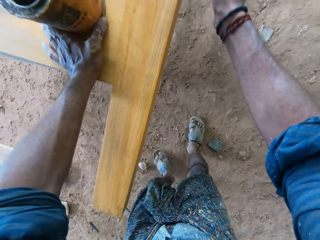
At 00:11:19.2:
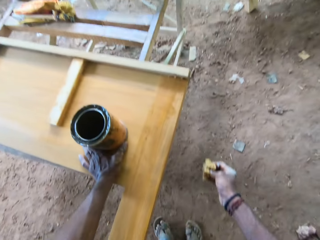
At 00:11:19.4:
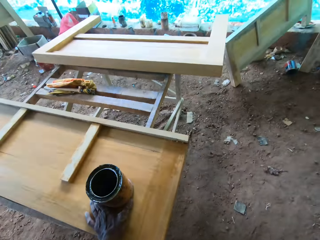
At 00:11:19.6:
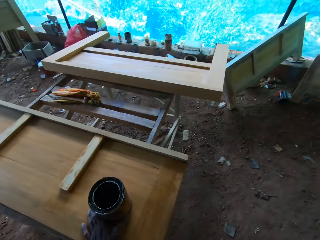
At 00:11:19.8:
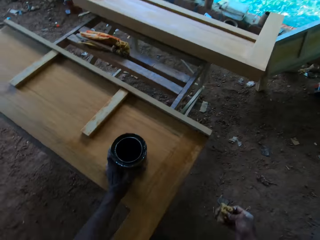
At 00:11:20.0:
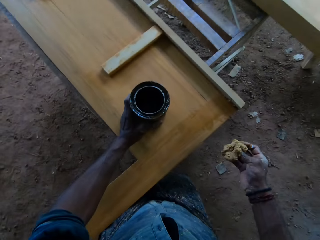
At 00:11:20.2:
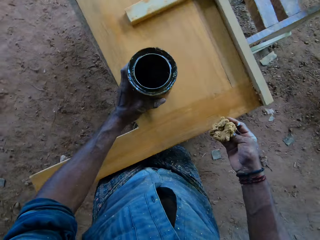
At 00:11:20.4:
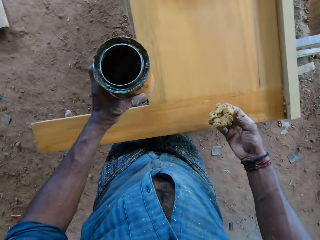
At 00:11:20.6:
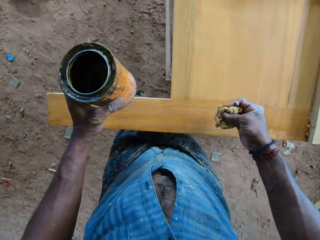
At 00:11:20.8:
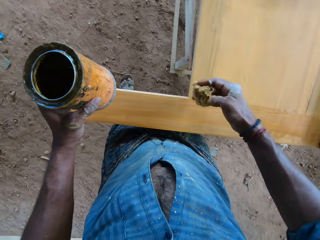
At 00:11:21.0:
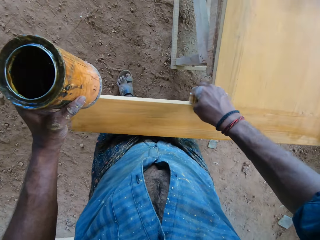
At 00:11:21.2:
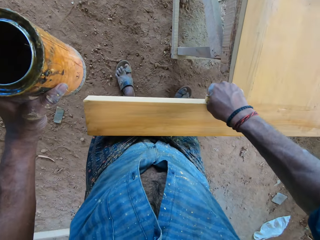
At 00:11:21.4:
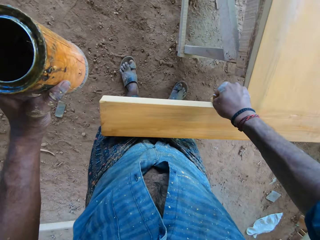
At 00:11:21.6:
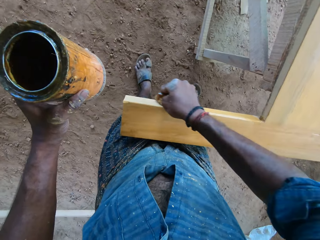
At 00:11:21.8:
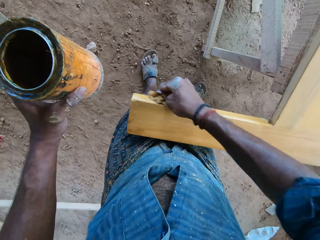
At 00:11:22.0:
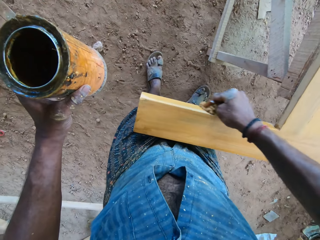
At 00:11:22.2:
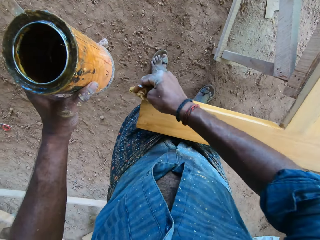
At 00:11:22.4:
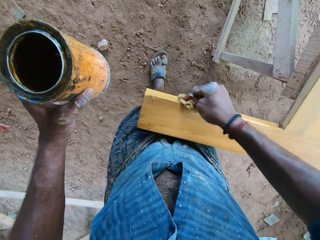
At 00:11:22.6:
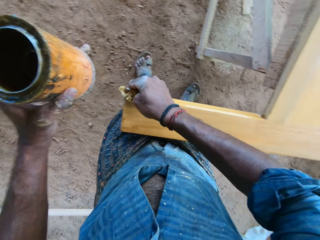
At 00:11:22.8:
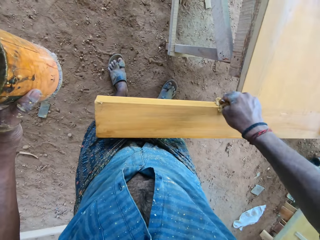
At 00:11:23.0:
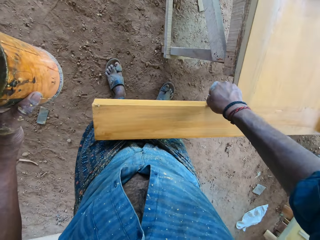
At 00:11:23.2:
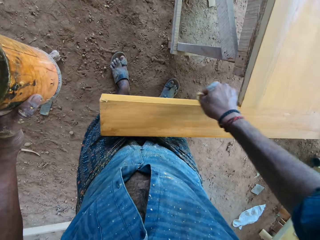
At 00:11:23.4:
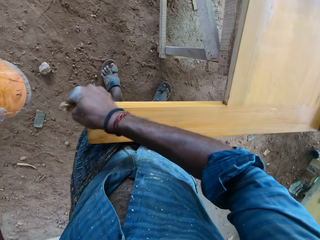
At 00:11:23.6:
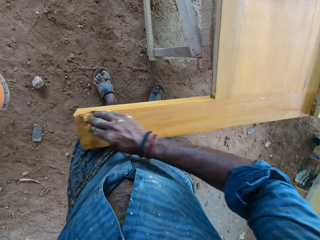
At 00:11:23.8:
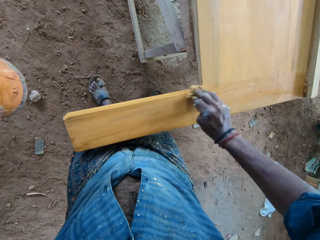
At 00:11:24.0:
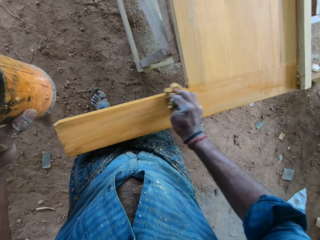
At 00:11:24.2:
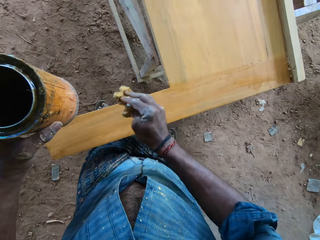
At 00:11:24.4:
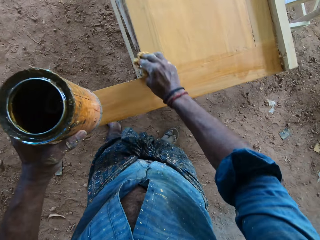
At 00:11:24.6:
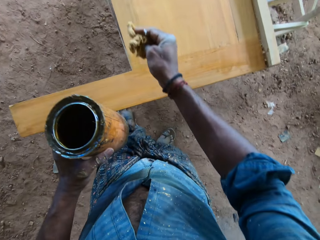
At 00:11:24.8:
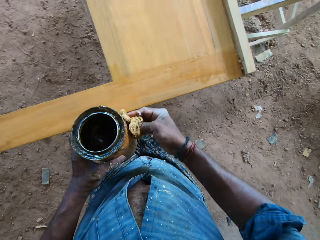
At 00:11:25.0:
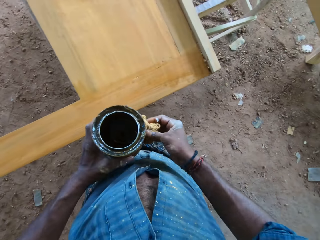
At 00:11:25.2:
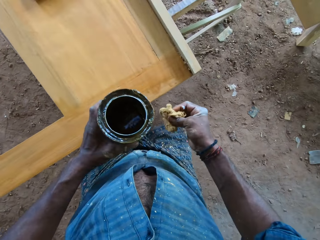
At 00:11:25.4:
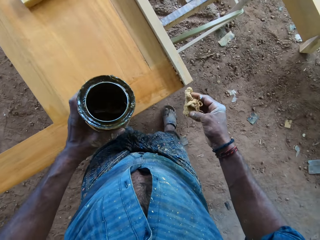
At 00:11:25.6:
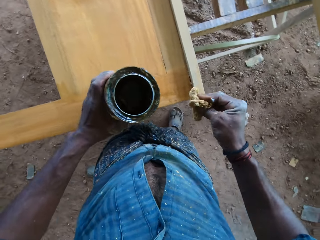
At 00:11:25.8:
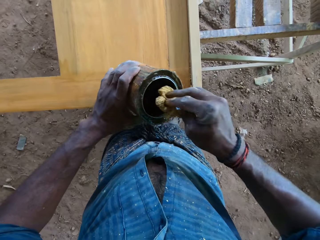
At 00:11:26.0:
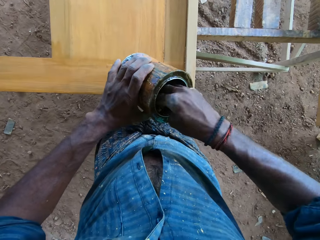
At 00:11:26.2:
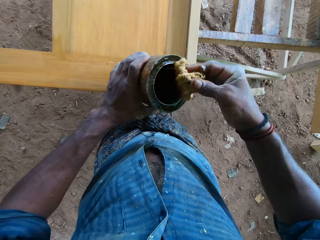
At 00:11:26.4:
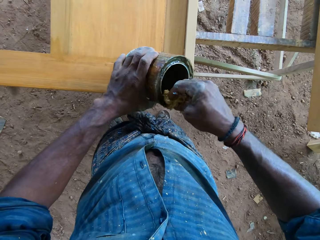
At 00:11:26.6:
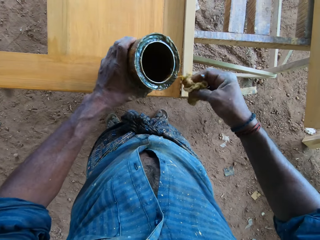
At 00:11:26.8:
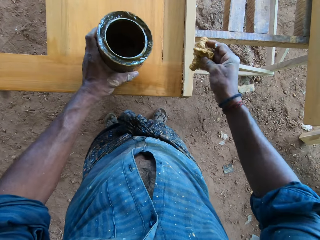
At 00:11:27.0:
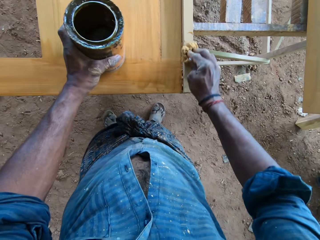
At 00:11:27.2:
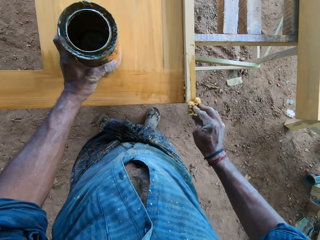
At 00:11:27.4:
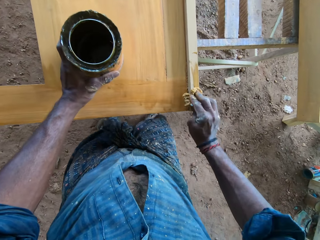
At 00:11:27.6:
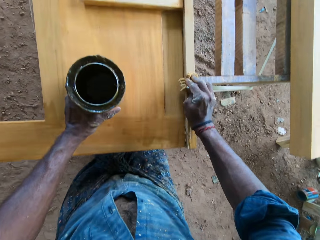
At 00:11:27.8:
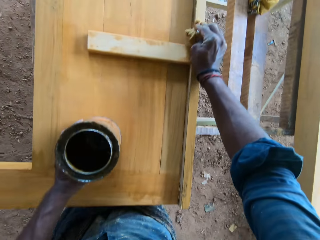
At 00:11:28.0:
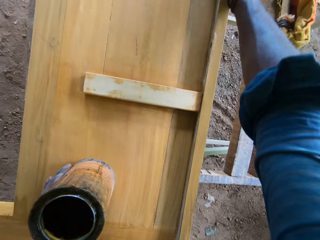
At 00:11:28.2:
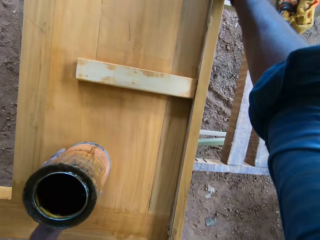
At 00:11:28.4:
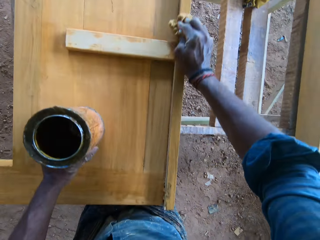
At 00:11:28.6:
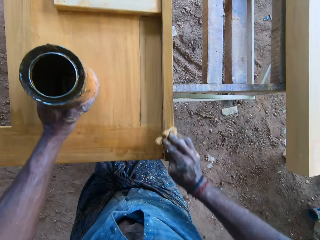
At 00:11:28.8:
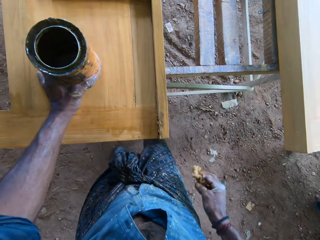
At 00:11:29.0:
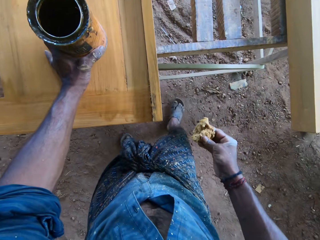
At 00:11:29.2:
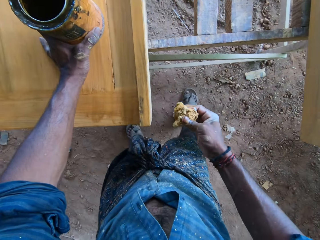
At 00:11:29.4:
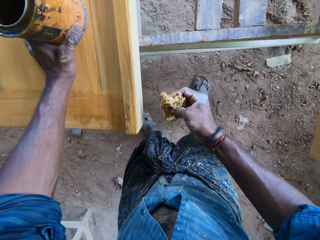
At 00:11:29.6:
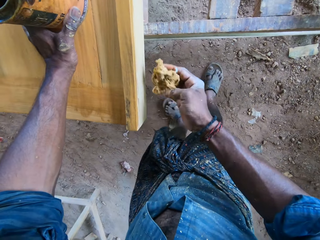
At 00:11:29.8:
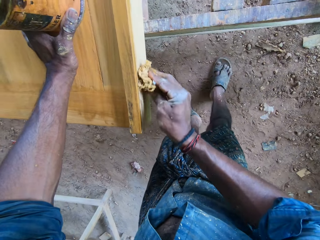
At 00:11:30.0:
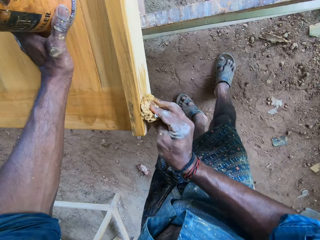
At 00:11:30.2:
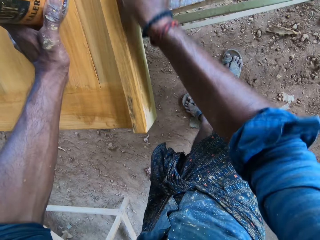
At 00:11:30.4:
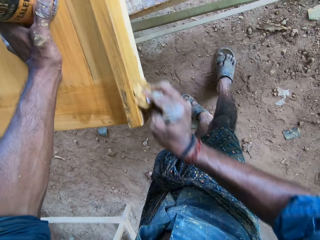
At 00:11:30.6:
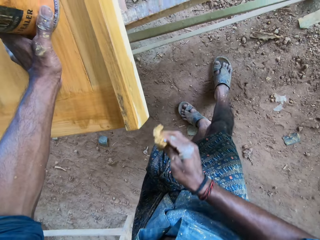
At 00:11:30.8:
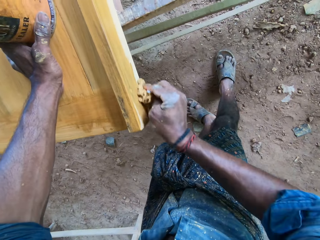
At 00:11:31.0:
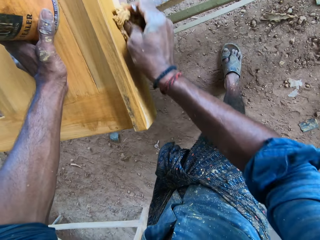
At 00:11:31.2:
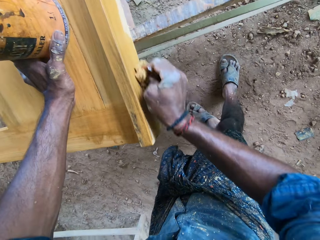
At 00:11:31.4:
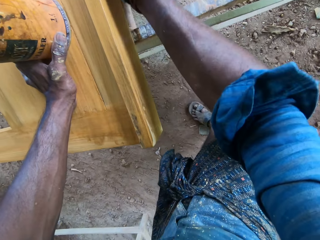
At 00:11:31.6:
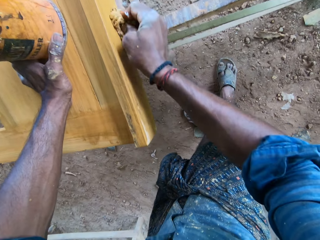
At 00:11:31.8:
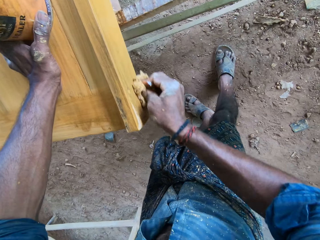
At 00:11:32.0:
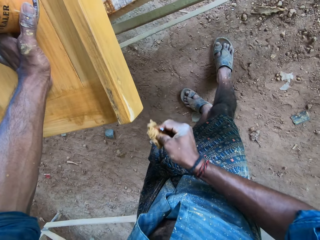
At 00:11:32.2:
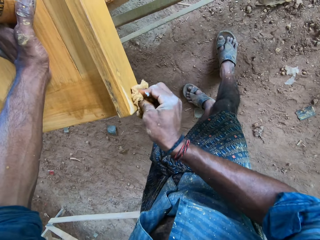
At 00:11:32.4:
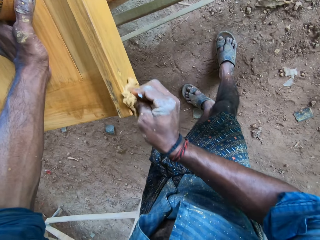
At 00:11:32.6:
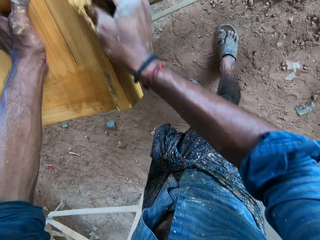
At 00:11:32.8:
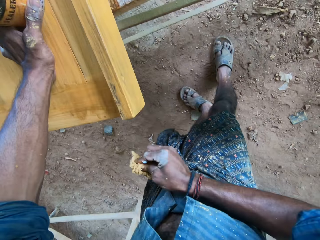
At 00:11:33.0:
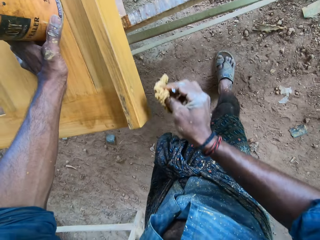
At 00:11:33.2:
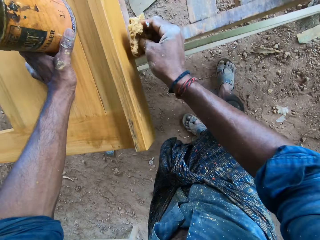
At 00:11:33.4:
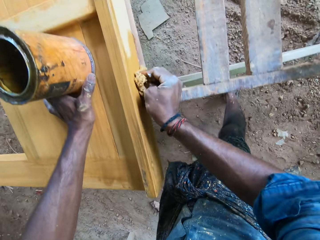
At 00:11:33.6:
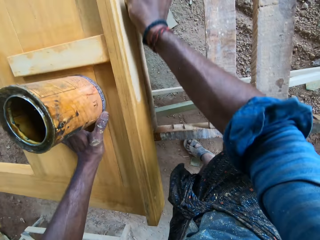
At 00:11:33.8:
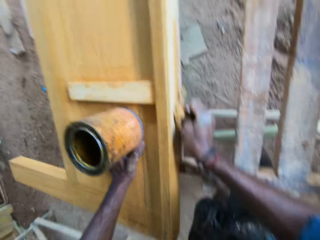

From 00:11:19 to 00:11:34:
The camera wearer picks up the bucket of paint on the wood with his left hand. He applies the paint on the wood with the foam in his right hand. He touches the bucket of paint with the foam in his right hand. He scoops paint from the bucket of paint in his left hand with the foam in his right hand. He wipes the edge of the bucket of paint with the foam in his right hand. He applies the paint on the wood with the foam in his right hand. He holds the bucket of paint on the wood with his left hand. He applies the paint on the wood with the foam in his right hand.

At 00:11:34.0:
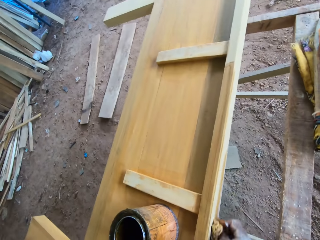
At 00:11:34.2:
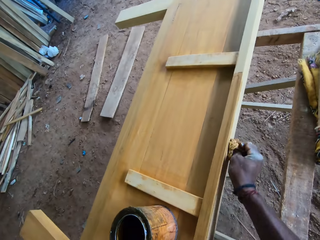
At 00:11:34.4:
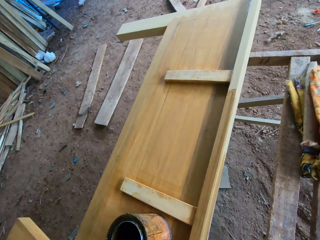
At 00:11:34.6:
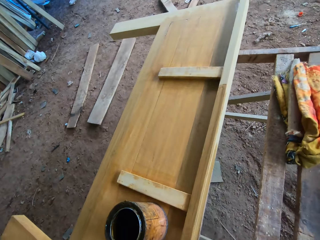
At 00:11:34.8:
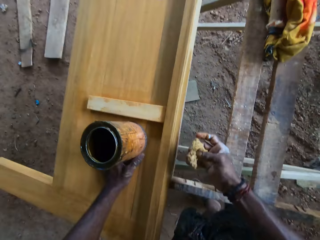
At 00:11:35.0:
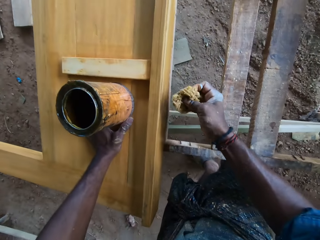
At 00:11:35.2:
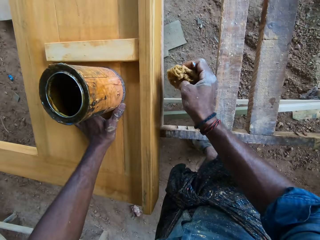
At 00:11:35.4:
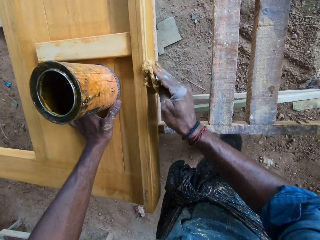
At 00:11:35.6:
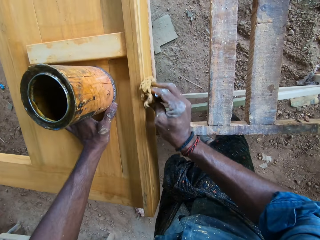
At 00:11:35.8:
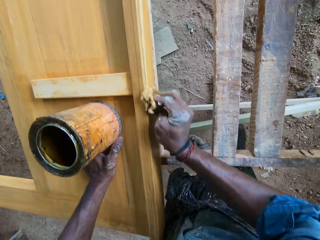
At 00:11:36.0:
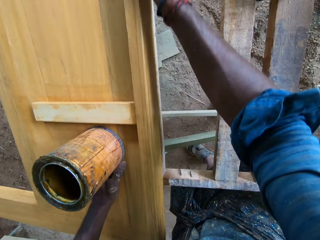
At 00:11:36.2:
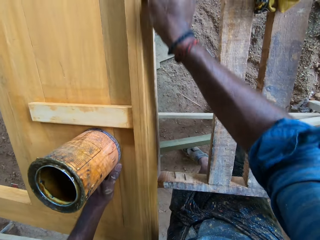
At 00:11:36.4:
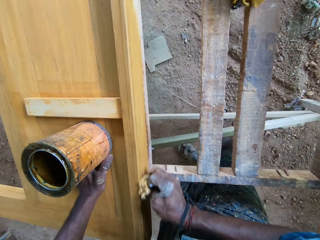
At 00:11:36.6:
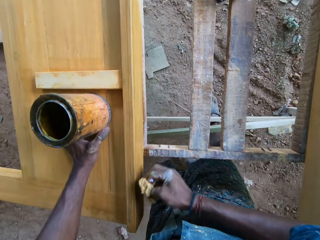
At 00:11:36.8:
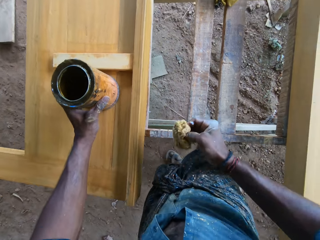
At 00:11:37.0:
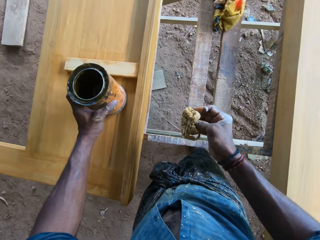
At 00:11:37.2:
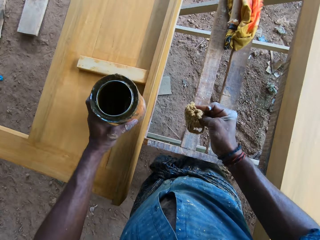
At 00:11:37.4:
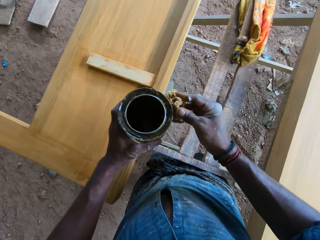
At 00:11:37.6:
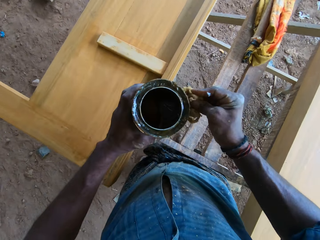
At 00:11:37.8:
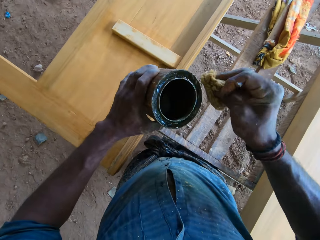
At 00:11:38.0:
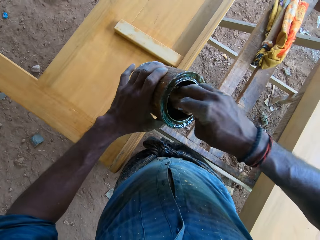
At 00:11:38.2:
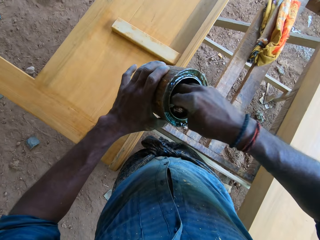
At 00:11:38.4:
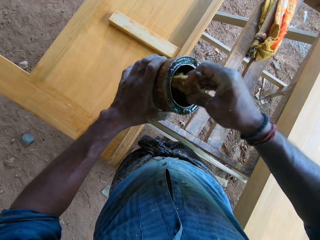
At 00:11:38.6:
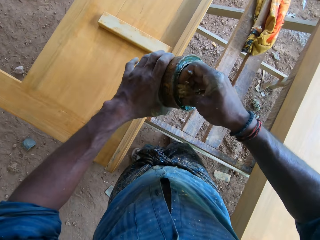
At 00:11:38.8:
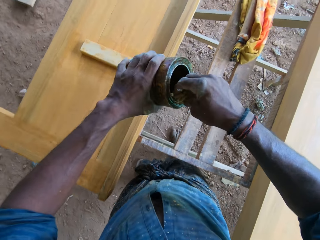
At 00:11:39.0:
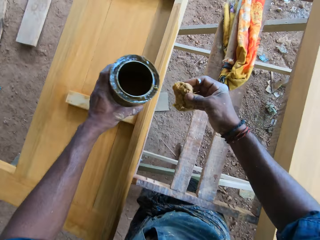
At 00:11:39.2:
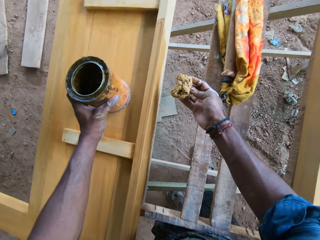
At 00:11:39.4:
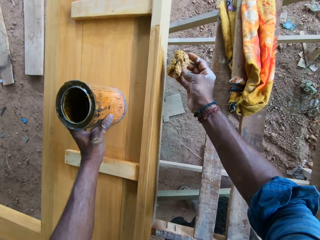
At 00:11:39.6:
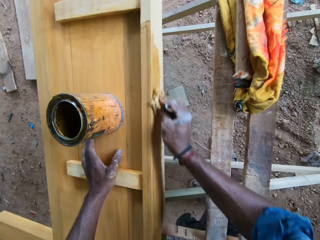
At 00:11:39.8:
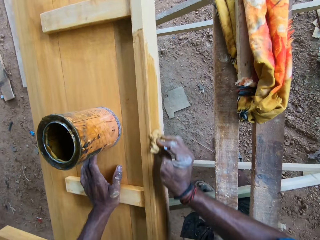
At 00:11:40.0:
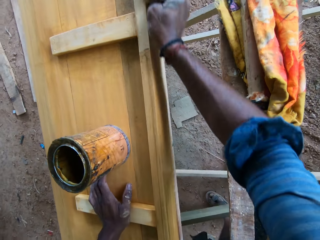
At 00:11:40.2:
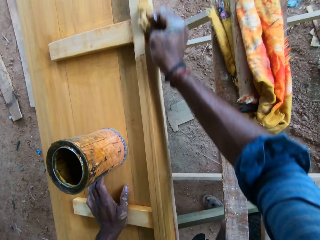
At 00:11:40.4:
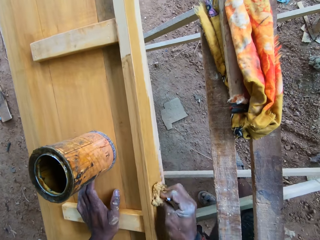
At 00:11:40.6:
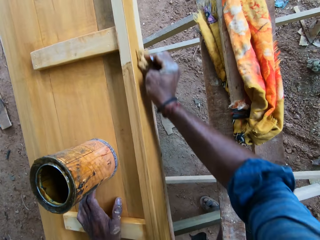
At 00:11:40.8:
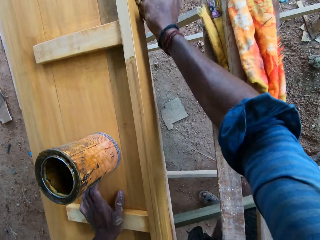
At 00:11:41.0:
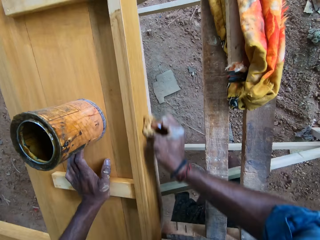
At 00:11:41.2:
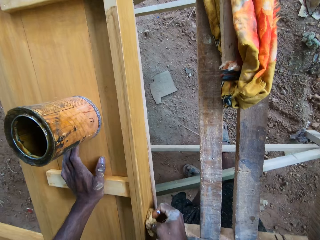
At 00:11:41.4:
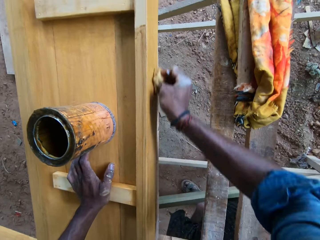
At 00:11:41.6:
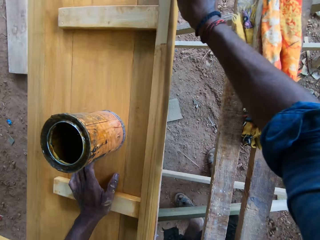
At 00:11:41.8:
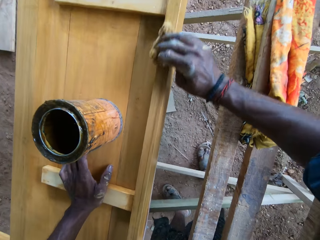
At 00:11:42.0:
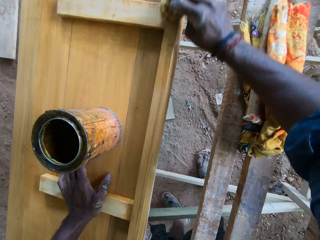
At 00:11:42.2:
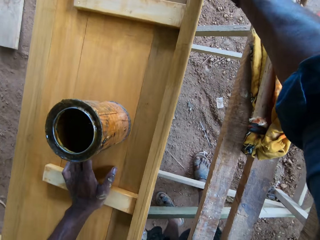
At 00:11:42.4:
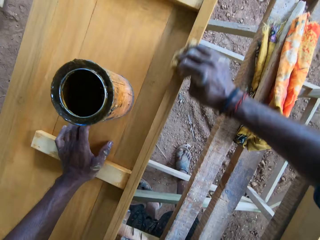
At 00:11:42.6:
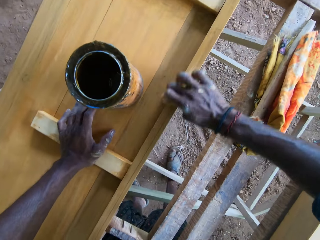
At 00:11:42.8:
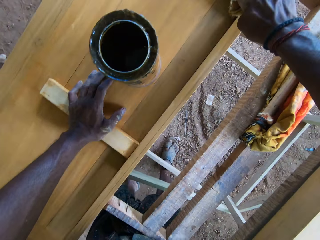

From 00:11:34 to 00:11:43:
The camera wearer lifts the can. He touches the bucket of paint with the foam in his right hand. He scoops paint from the bucket of paint in his left hand with the foam in his right hand. He drops the bucket of paint on the wood with his left hand. He applies the paint on the wood with the foam in his right hand. He holds the wood on the workbench with his left hand.
